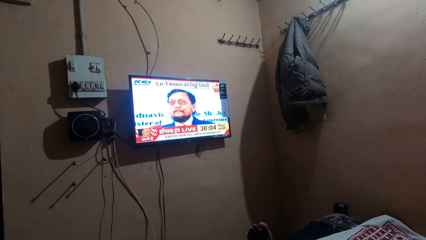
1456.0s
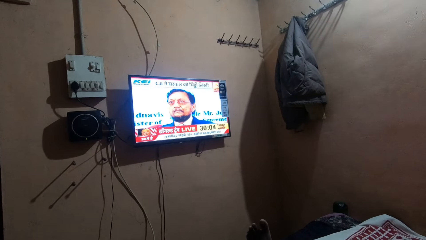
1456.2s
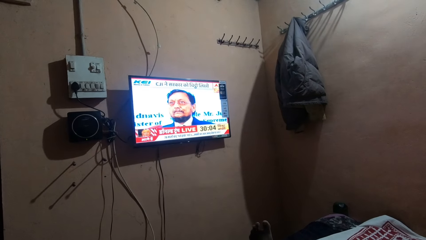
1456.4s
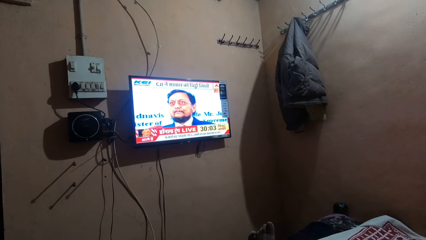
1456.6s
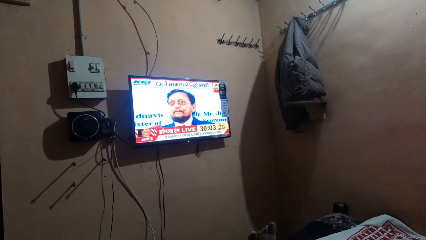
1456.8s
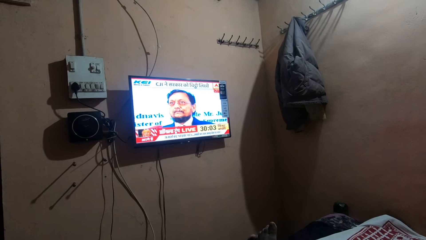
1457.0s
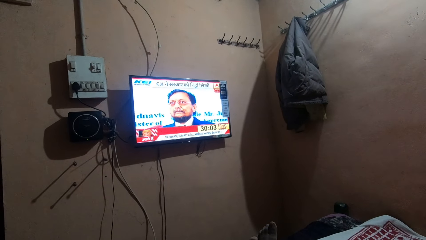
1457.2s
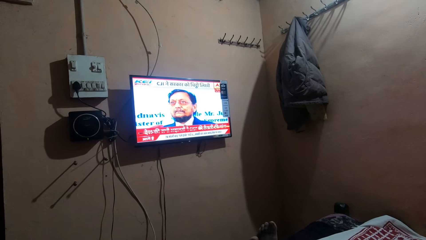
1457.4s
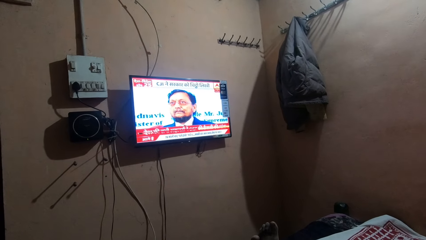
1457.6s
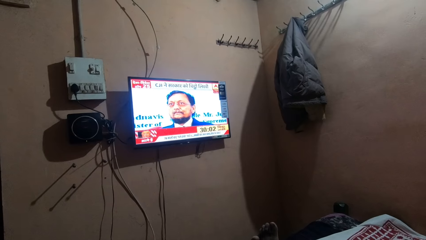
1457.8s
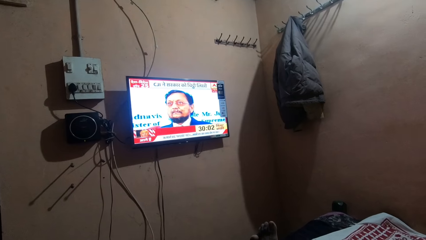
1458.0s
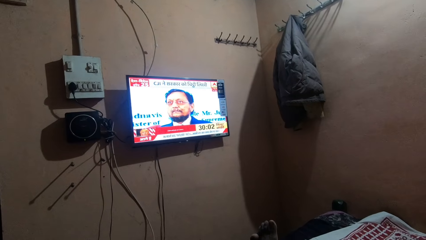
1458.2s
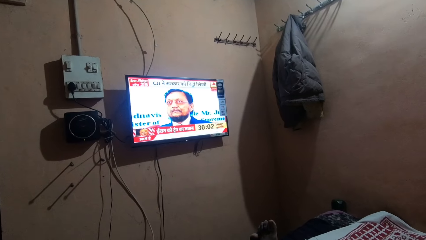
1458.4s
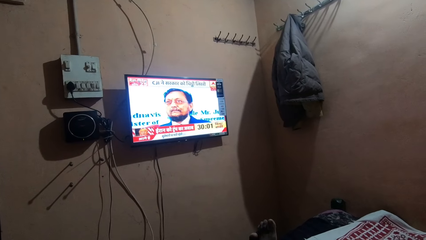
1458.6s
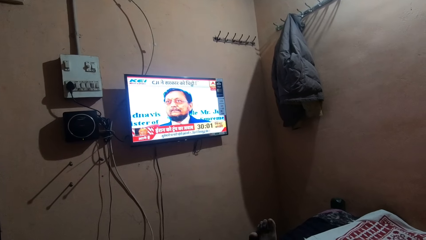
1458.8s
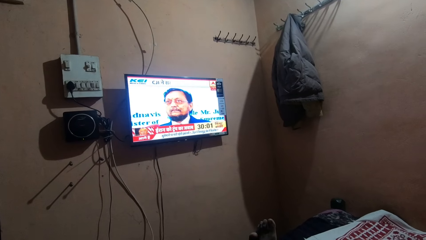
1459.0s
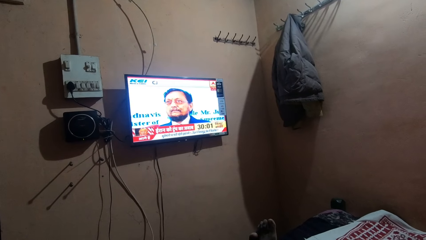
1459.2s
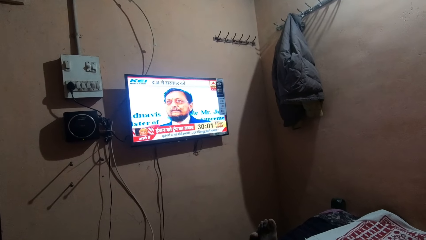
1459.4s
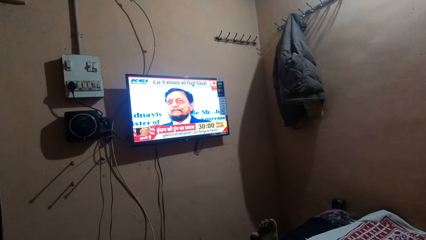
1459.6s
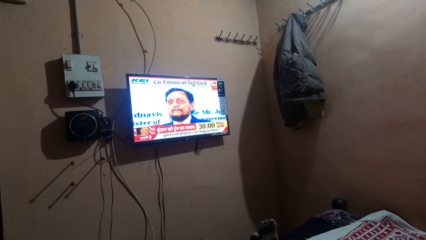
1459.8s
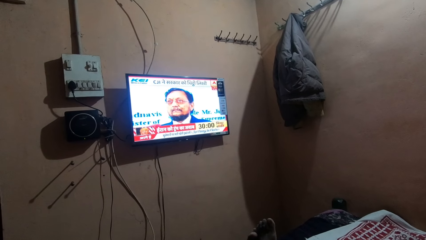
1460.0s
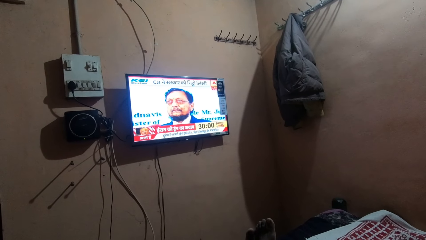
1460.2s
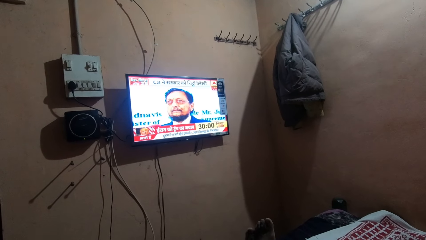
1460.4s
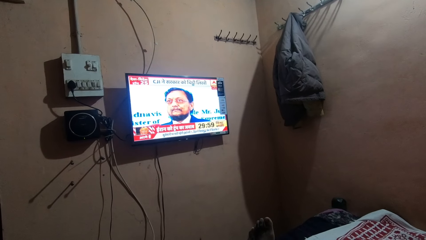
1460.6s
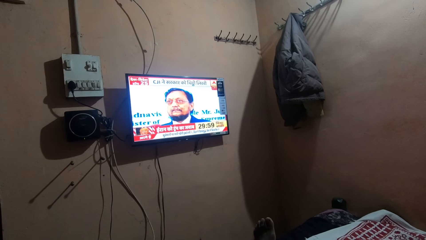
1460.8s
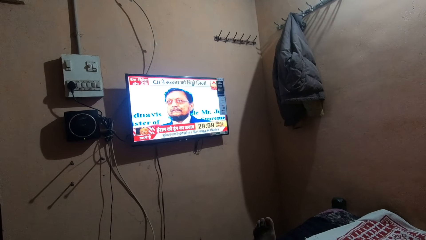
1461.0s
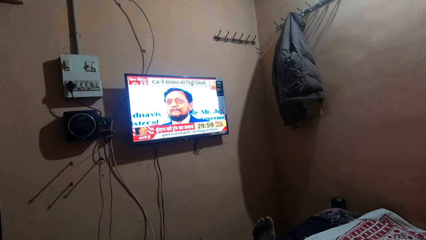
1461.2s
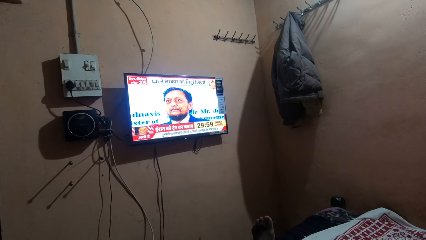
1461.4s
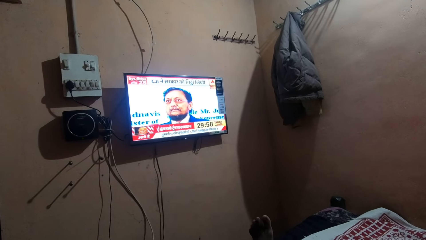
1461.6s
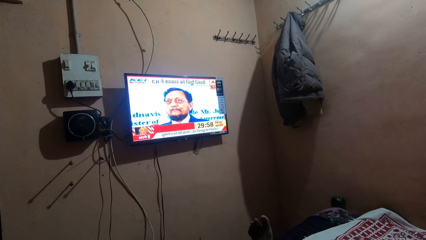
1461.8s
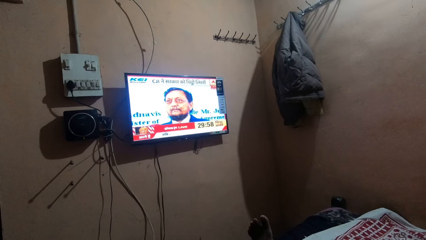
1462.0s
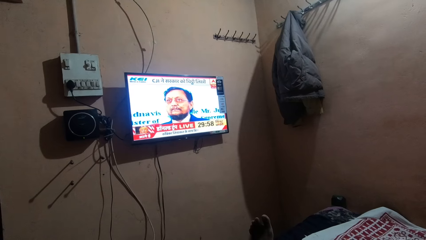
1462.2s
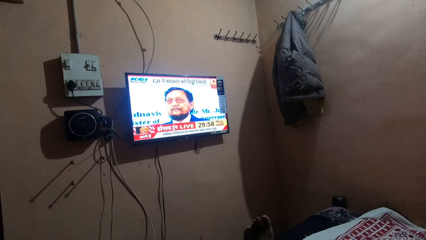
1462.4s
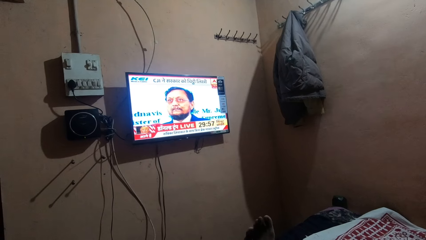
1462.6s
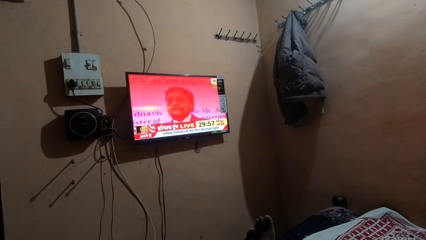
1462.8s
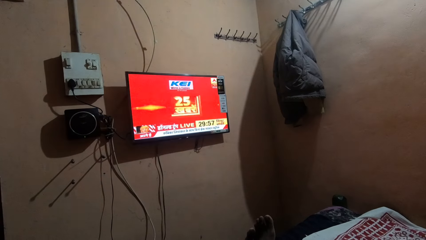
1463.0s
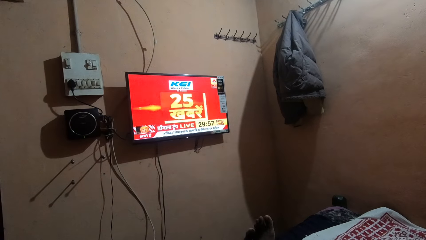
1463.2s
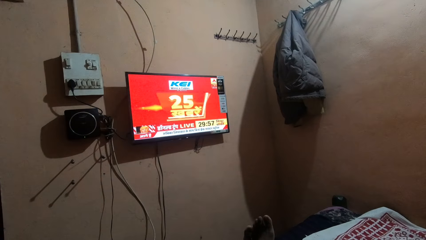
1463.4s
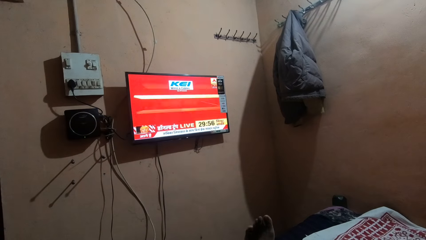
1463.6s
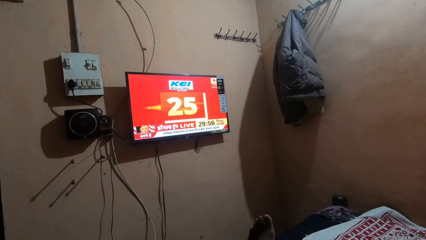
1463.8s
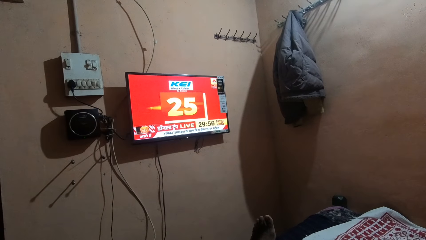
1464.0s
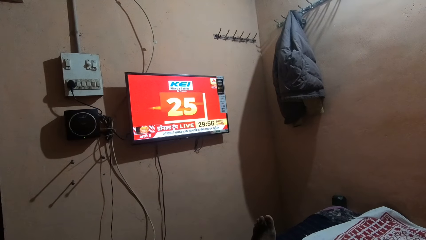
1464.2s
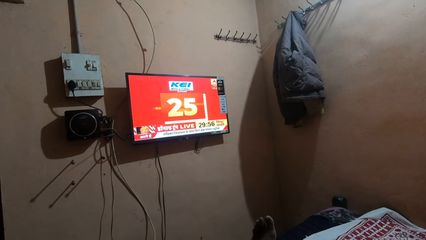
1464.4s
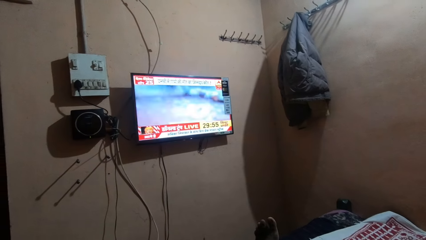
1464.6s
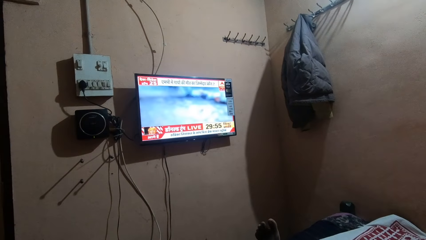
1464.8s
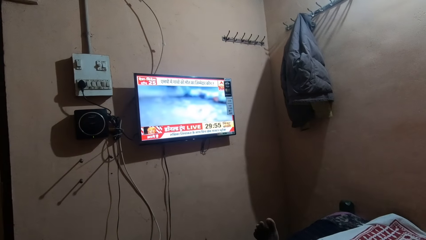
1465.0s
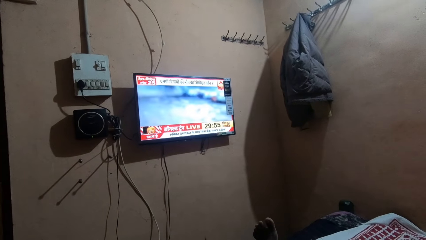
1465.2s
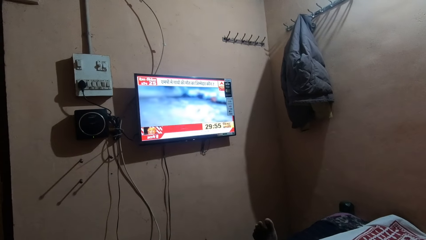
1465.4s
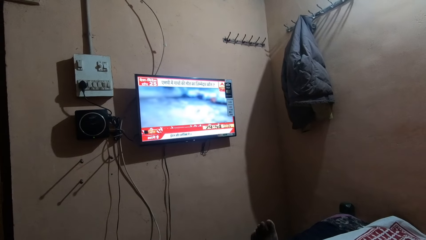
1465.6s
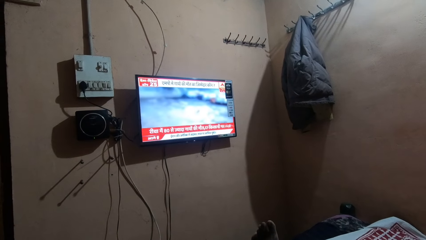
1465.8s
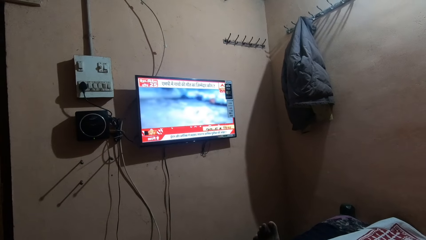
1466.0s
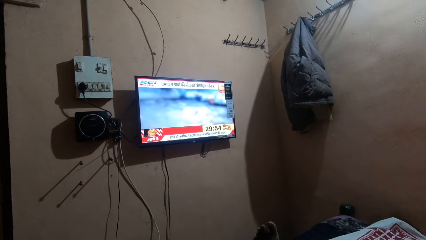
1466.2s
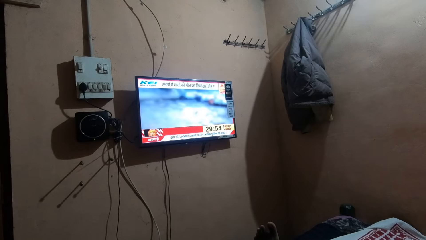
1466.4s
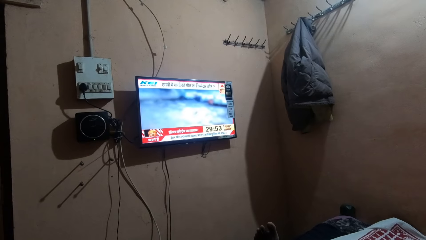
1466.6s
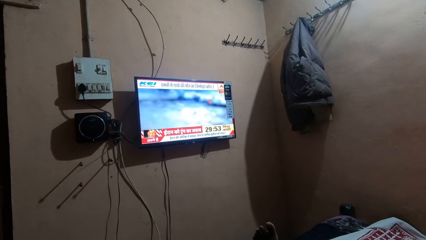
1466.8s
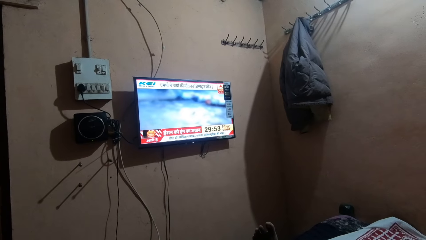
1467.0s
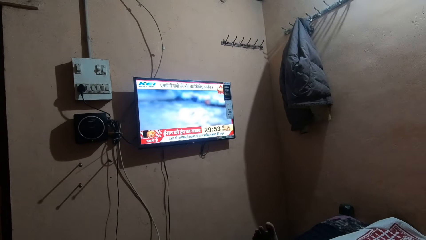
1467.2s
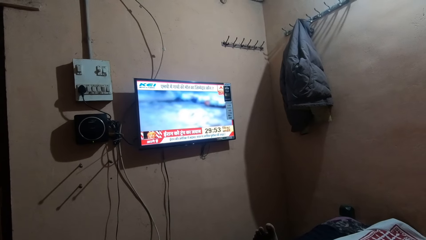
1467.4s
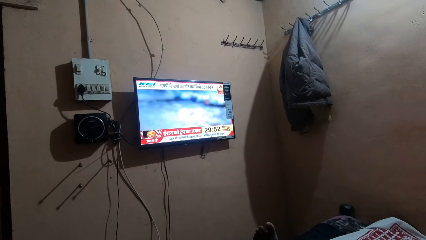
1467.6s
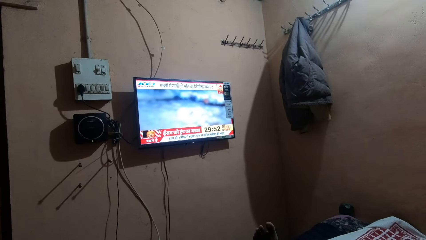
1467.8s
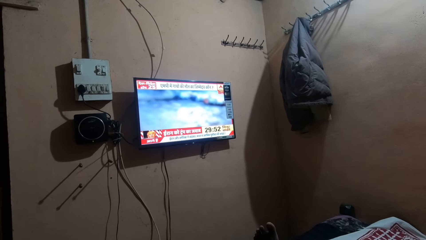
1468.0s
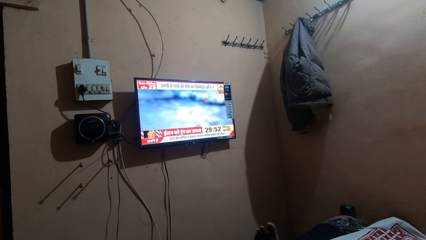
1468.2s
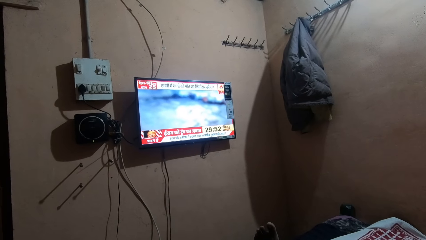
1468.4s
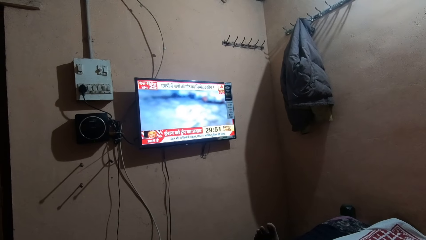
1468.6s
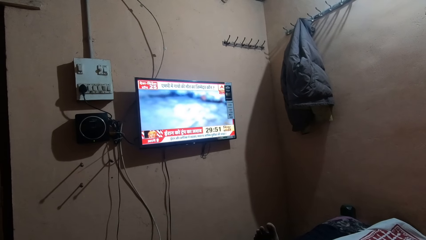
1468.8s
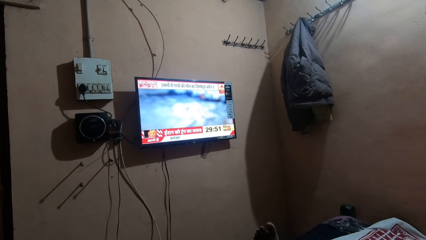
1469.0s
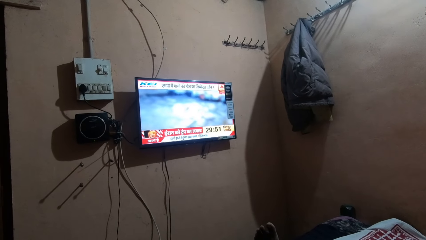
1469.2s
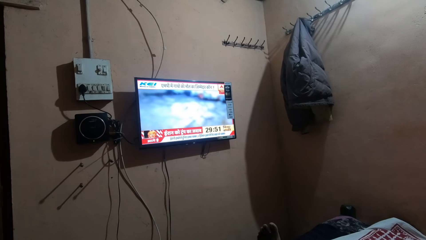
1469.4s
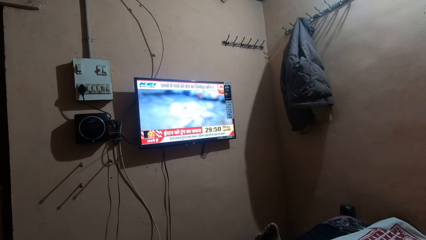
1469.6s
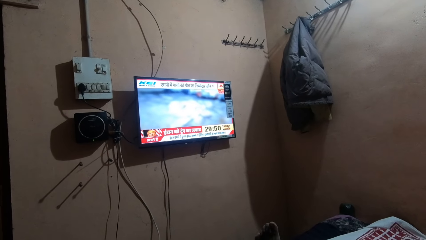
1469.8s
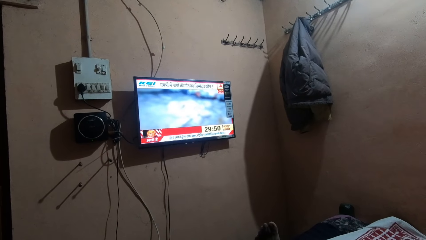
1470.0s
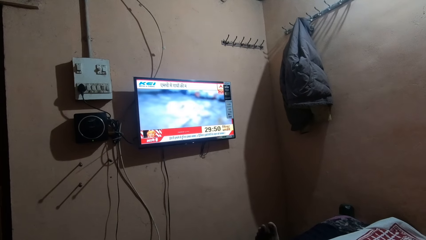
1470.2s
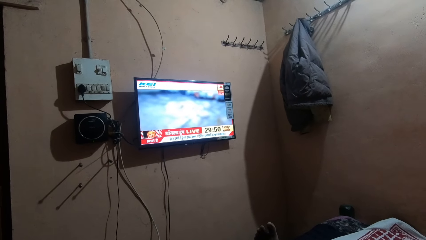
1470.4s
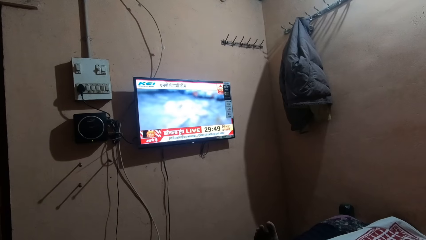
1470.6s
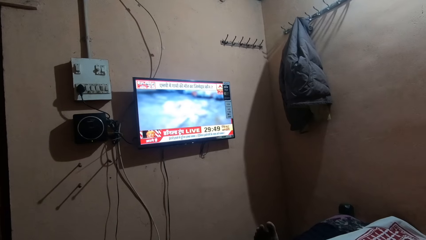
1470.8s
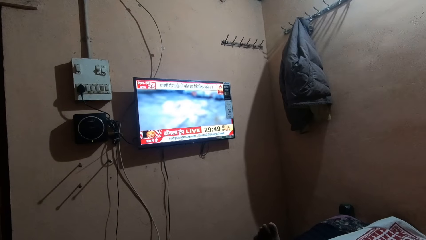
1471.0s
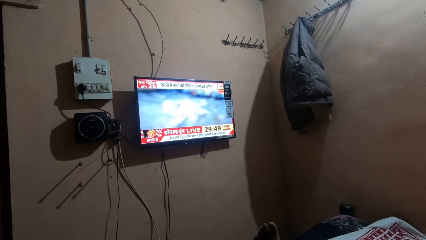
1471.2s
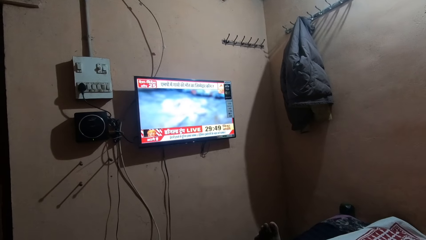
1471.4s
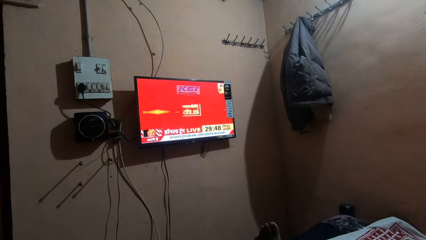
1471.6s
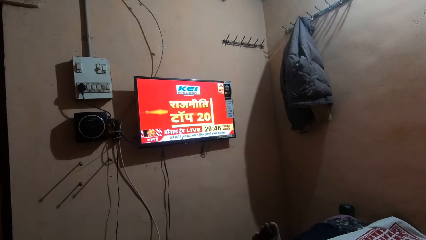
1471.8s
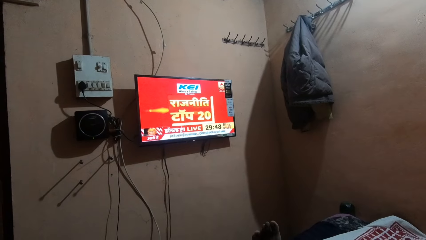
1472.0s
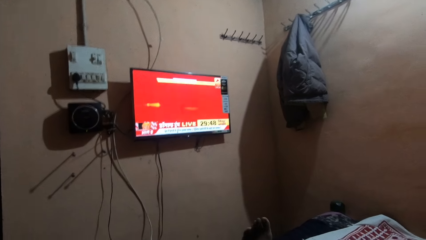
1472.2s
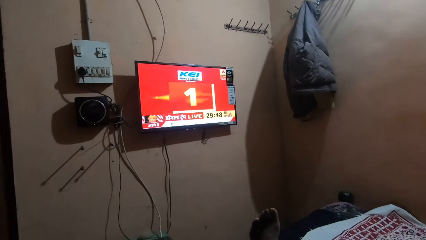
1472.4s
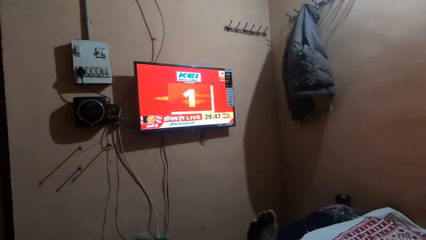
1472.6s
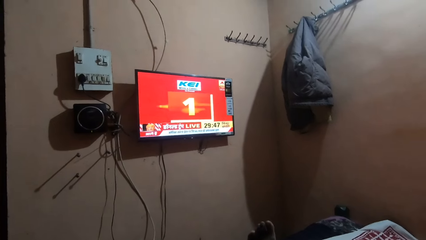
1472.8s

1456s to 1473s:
The camera wearer watches television. They shake the toes. They watch television.
